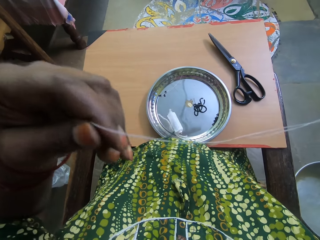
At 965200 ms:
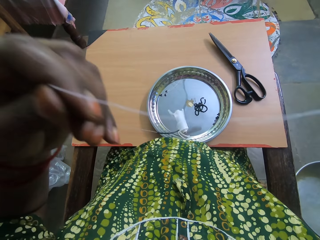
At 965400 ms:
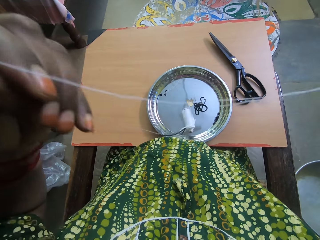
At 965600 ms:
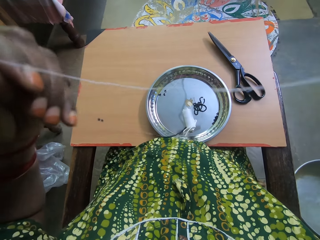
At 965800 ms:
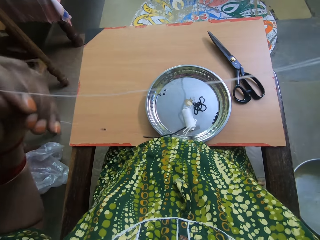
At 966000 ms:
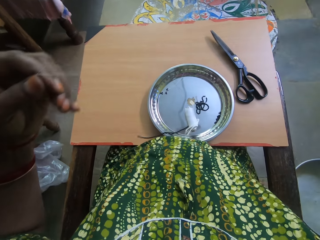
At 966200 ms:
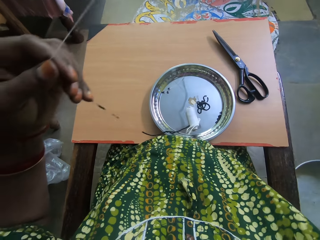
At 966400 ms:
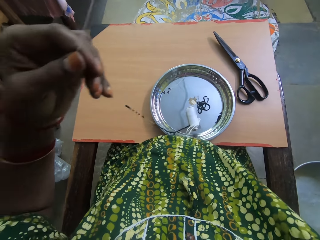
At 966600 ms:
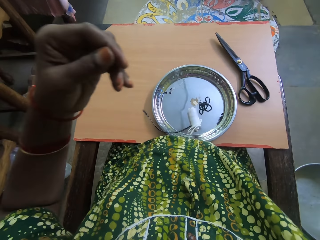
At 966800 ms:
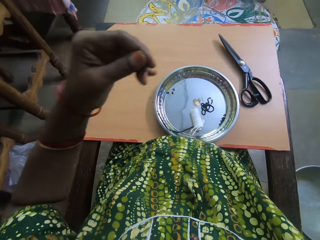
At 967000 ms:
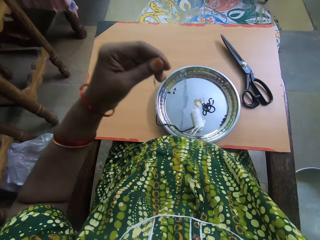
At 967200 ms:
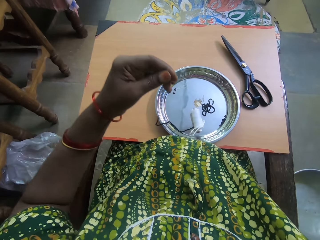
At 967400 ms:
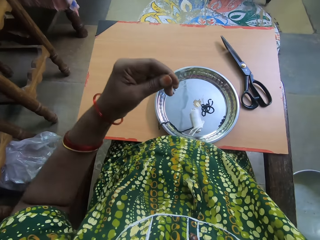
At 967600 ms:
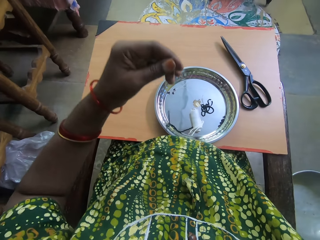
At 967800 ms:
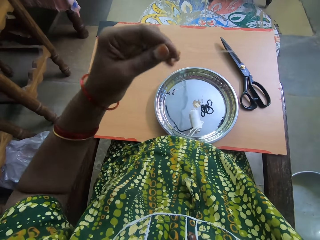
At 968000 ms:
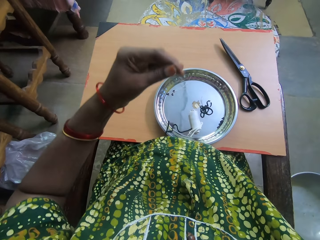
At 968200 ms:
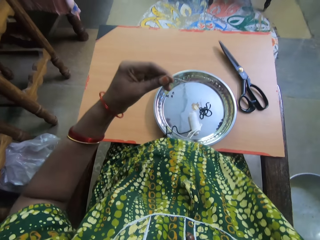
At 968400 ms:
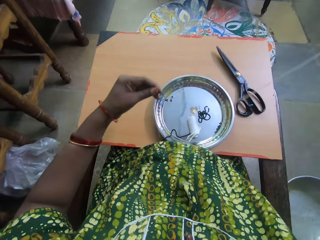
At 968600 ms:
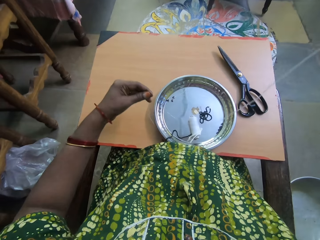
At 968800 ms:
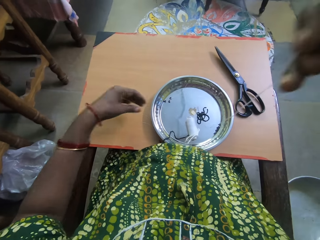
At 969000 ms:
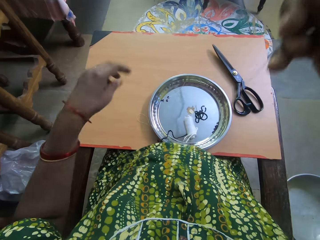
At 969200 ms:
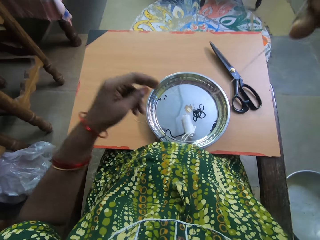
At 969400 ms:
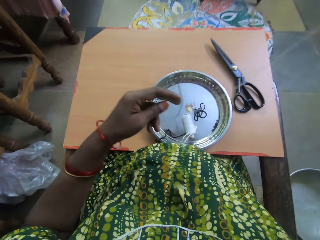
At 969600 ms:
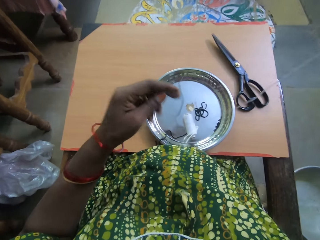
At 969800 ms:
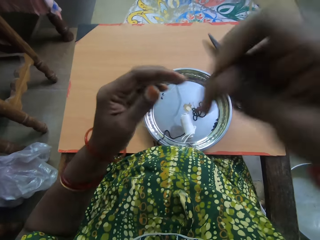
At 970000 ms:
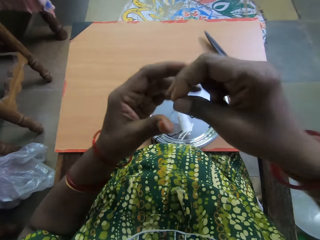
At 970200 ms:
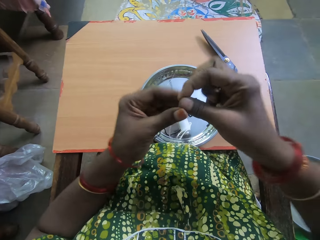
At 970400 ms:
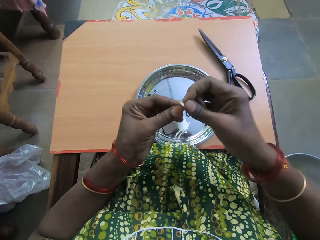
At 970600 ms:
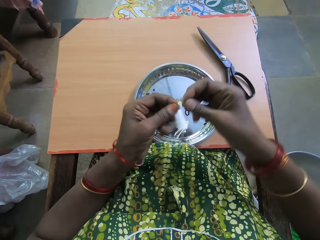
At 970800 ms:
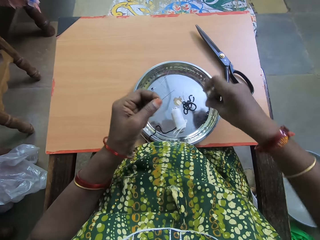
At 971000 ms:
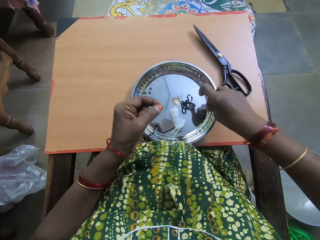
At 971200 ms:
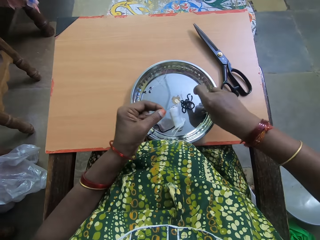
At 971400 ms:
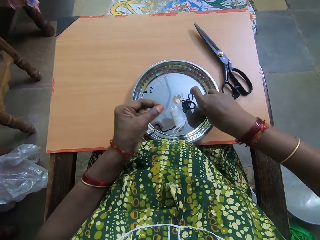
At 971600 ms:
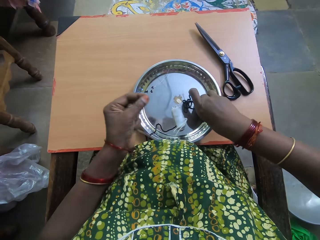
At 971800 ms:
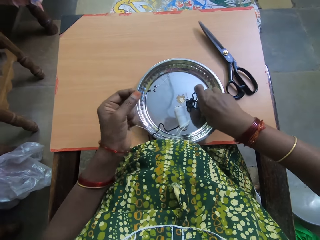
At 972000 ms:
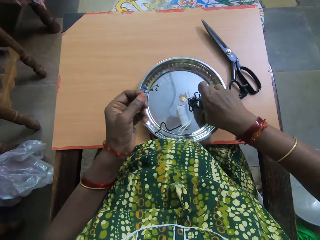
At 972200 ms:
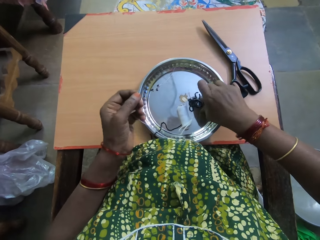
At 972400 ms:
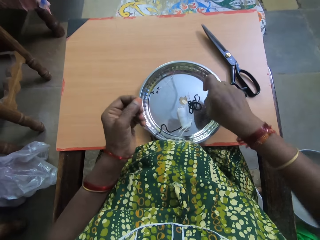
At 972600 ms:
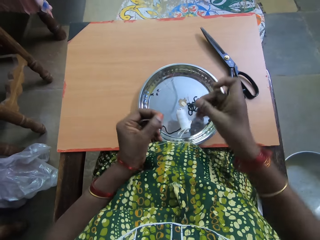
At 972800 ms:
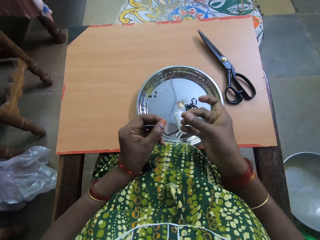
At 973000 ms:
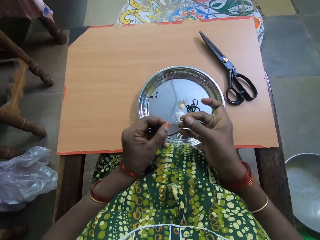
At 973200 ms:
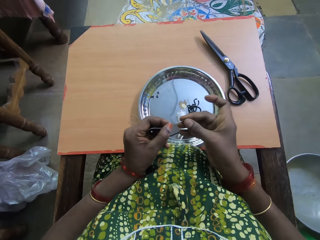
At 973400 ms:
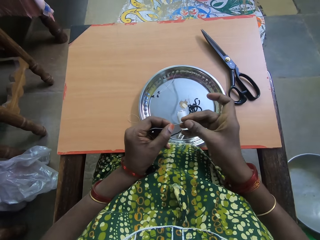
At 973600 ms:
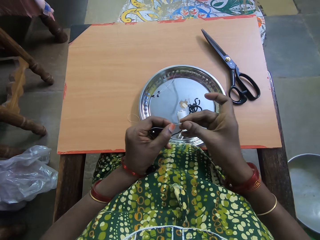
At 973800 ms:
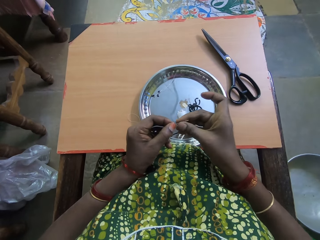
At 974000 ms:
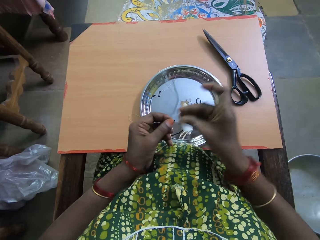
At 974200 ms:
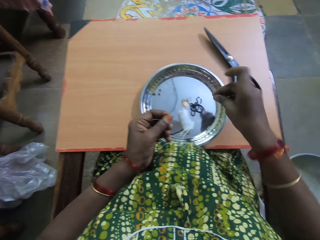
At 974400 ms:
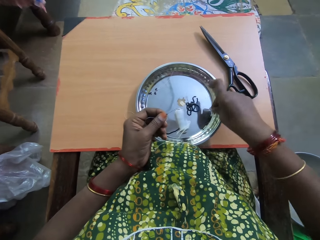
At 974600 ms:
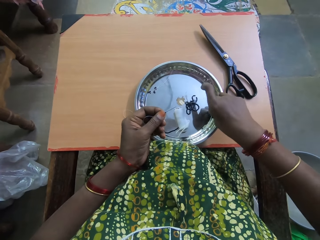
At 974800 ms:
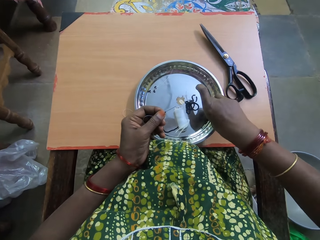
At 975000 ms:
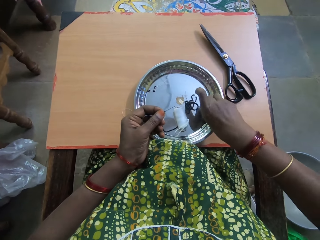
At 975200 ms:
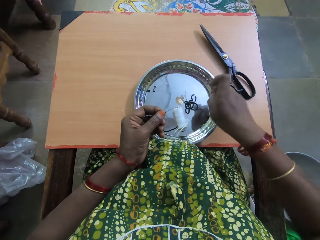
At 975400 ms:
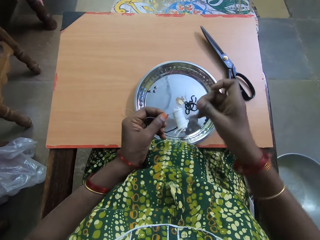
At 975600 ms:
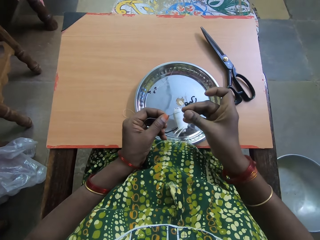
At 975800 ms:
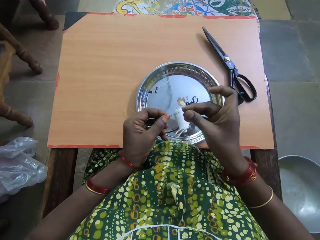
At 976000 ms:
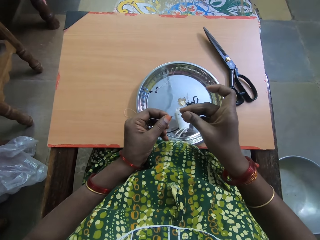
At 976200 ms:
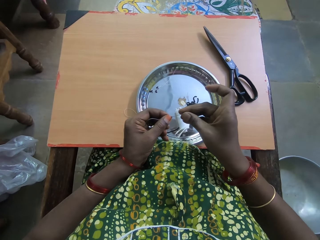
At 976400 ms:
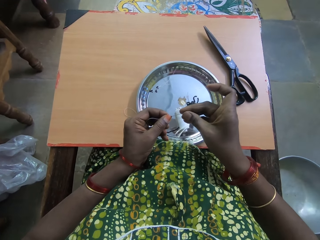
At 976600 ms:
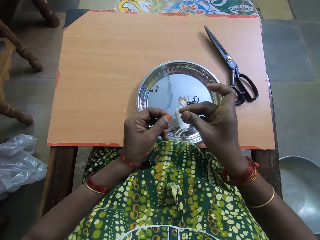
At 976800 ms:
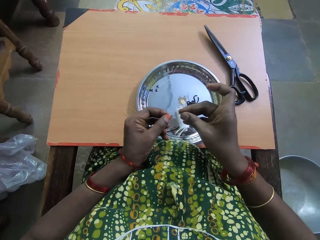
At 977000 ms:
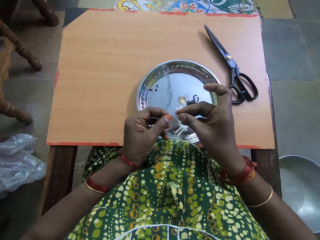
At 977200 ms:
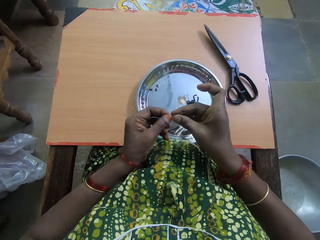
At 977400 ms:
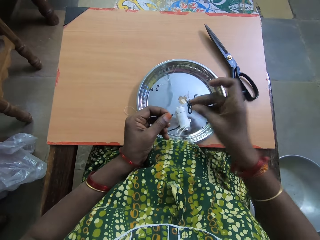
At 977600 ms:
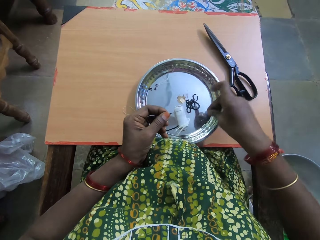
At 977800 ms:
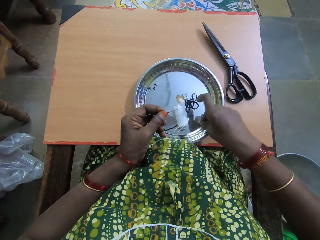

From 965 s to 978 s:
The camera wearer transfers the needle from her right hand to her left hand. She holds the fishing line with her left hand. She picks a bead in the tray on the table with her right hand. She puts the bead in her right hand in the fishing line in her left hand. She picks a bead in the tray on the table with her right hand. She puts the bead in her right hand in the fishing line in her left hand.

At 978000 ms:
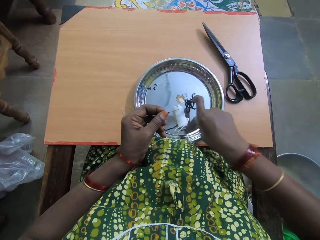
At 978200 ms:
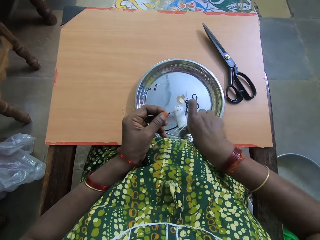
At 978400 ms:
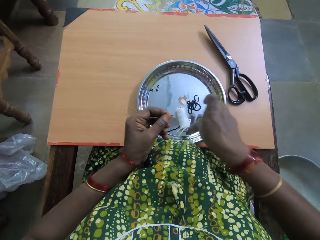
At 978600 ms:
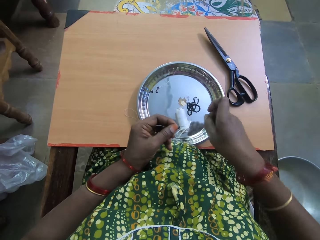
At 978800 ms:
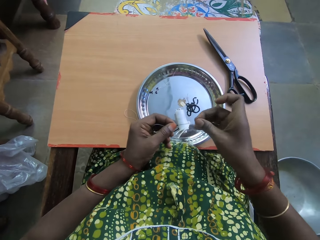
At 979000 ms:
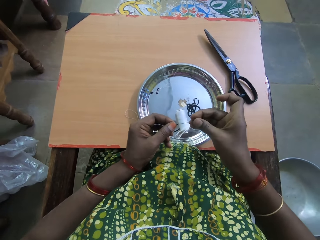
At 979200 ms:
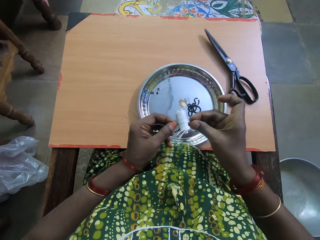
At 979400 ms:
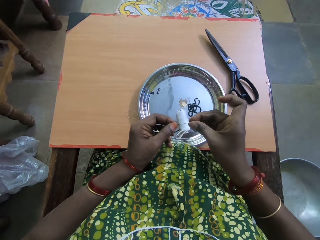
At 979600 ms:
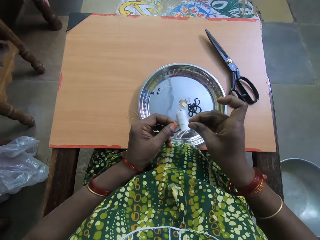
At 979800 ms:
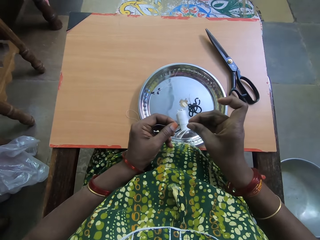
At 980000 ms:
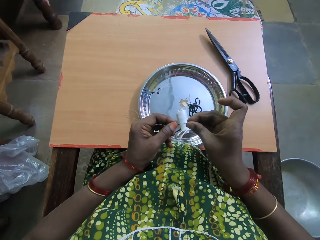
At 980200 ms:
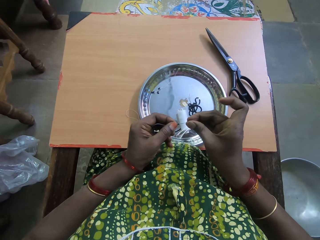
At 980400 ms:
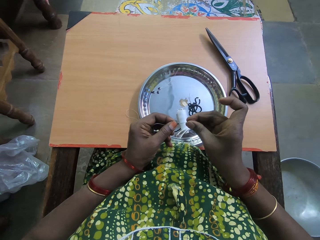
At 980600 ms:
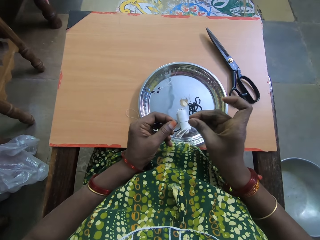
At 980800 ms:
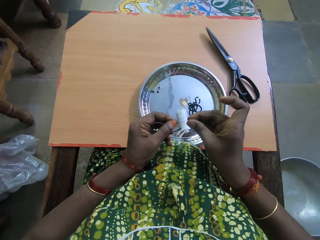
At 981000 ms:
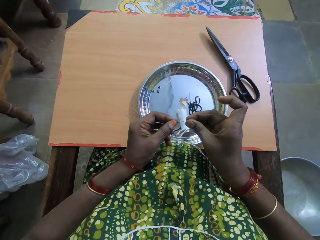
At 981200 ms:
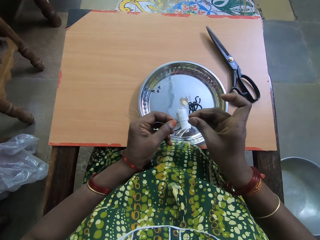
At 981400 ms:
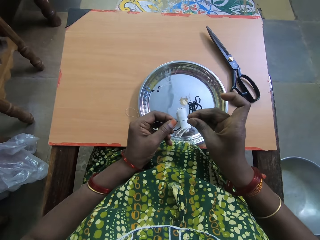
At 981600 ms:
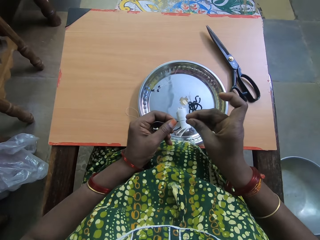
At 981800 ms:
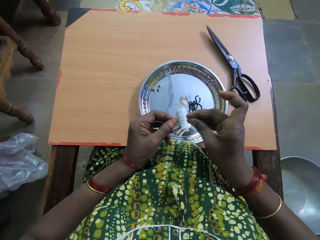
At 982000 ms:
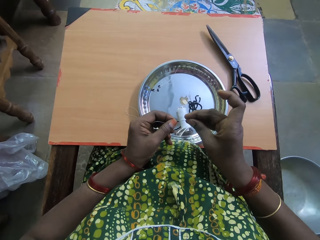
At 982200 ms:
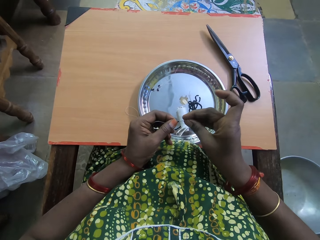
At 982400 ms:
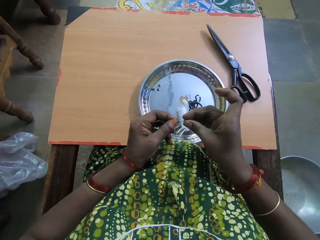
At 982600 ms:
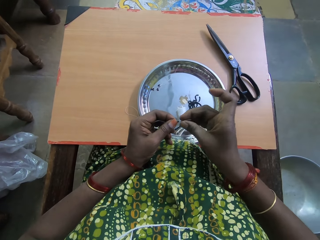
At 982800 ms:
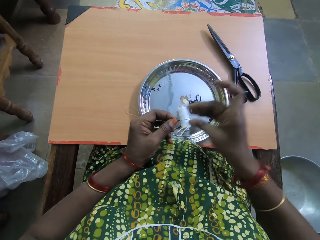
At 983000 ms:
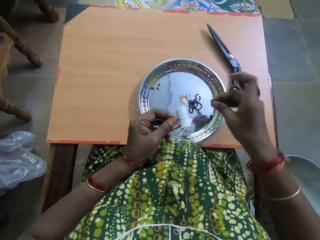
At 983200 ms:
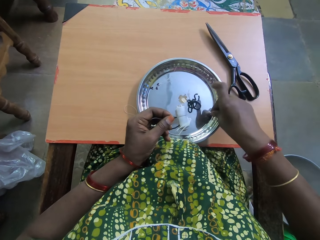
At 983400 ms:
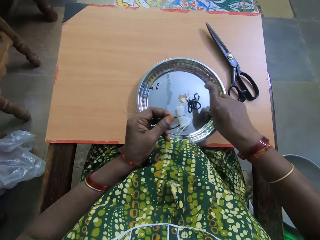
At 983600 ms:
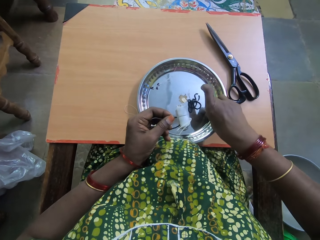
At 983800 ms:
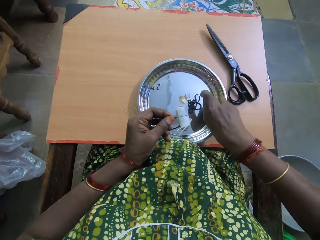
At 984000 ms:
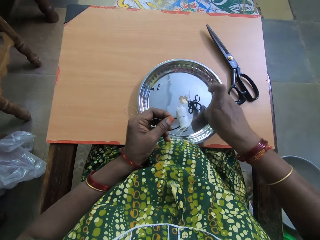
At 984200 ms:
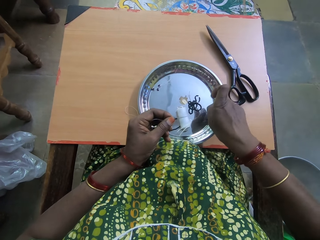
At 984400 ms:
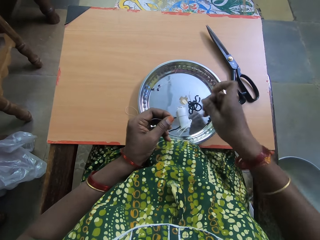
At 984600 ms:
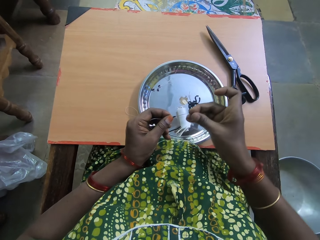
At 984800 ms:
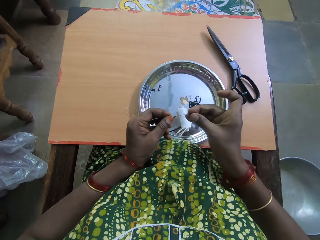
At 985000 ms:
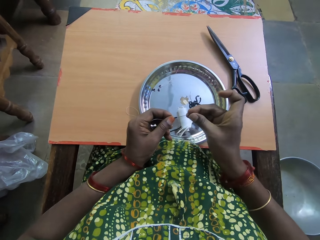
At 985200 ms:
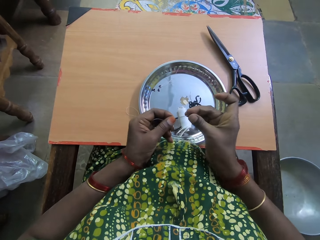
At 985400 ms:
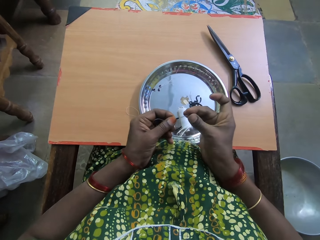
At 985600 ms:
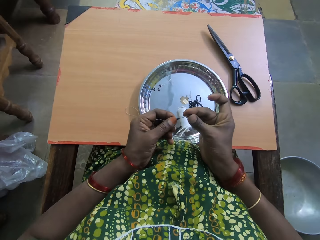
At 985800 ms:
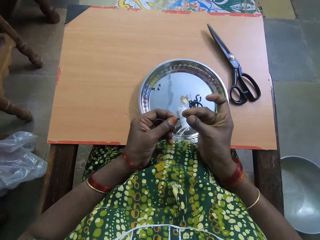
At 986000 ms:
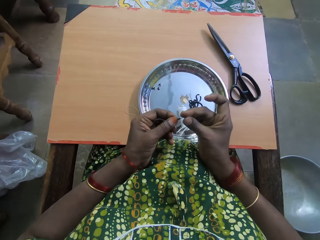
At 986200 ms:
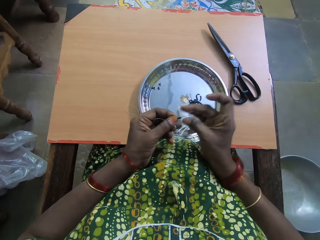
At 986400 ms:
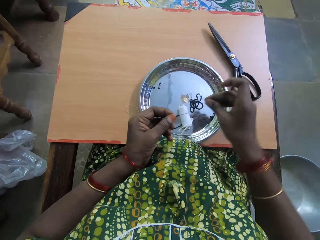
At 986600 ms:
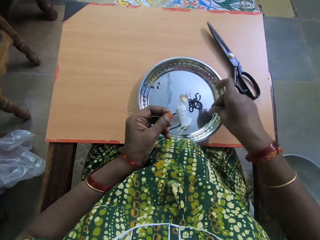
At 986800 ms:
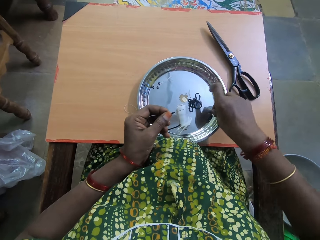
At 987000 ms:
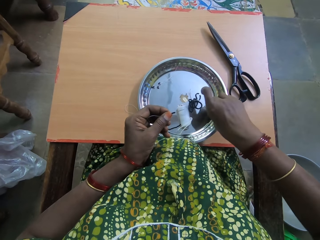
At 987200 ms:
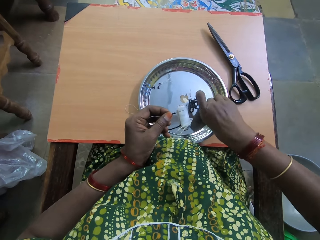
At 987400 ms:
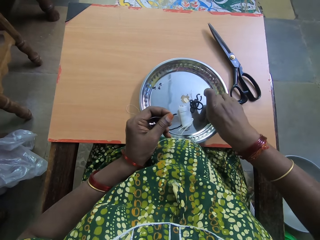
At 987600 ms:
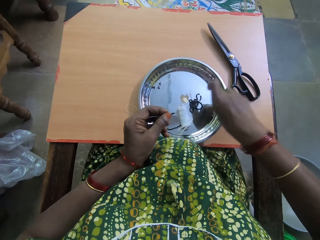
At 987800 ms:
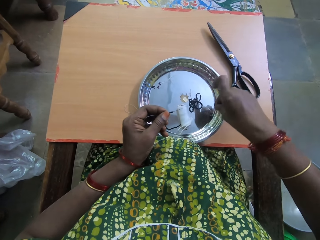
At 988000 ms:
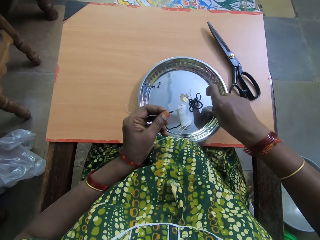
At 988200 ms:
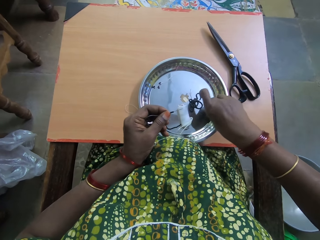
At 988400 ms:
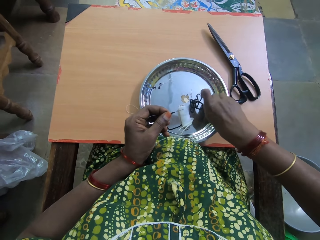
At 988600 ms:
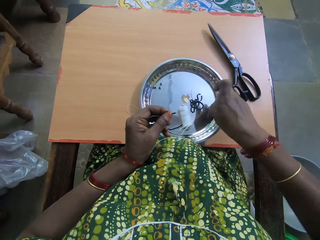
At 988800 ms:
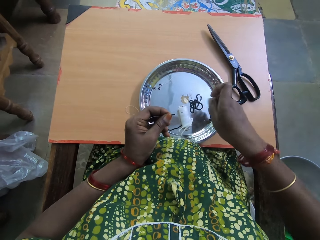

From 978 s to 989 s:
The camera wearer picks a bead in the tray on the table with her right hand. She puts the bead in her right hand in a fishing line in her left hand. She picks a bead in the tray on the table with her right hand. She puts the bead in her right hand in the fishing line in her left hand. She picks a bead in the tray on the table with her right hand.
